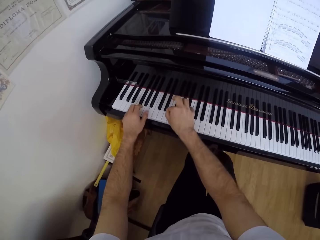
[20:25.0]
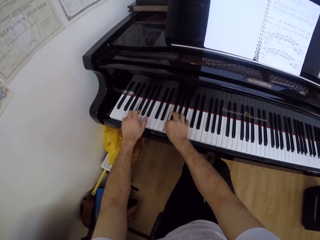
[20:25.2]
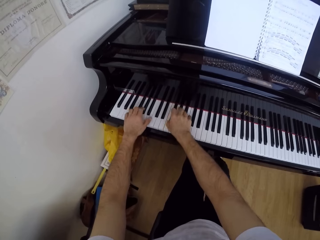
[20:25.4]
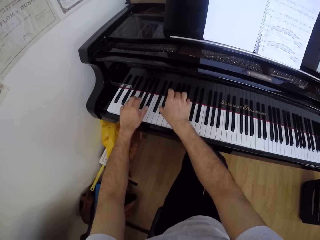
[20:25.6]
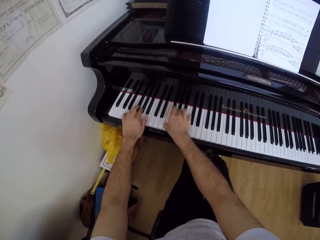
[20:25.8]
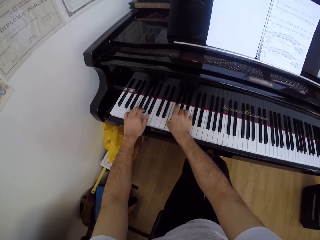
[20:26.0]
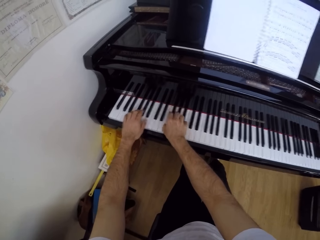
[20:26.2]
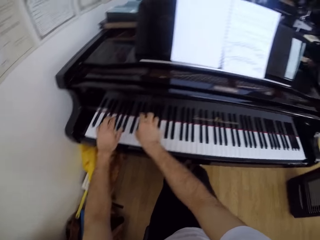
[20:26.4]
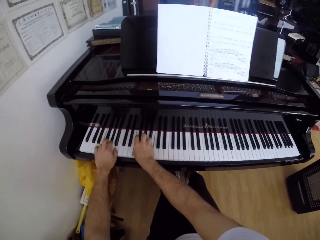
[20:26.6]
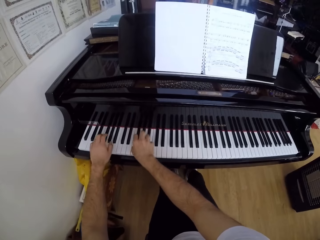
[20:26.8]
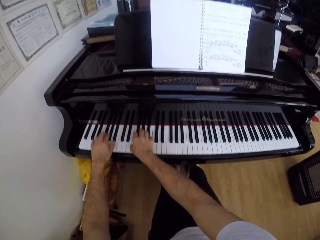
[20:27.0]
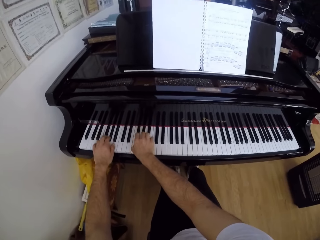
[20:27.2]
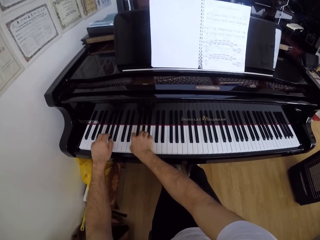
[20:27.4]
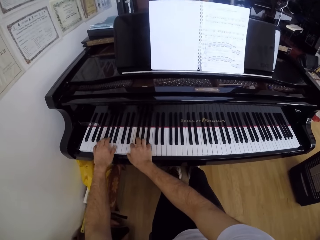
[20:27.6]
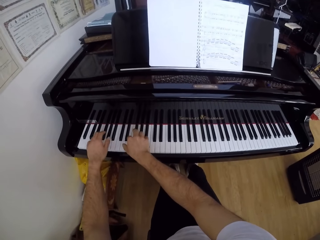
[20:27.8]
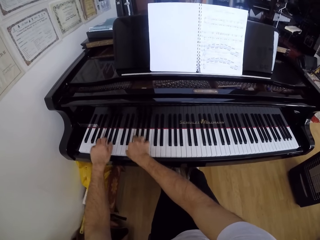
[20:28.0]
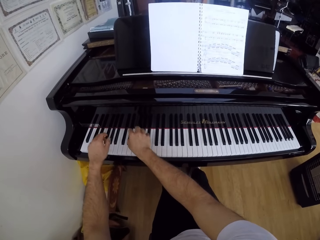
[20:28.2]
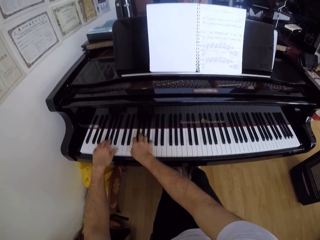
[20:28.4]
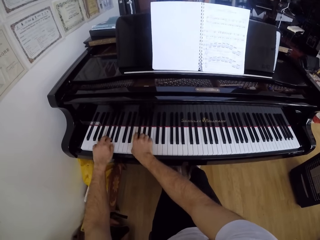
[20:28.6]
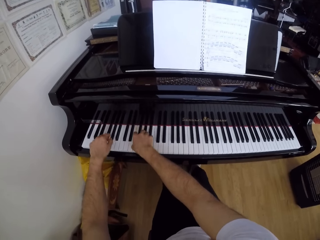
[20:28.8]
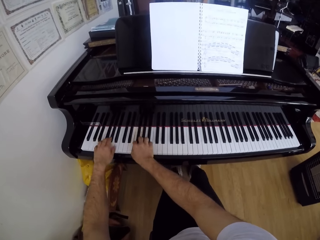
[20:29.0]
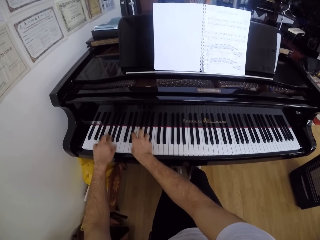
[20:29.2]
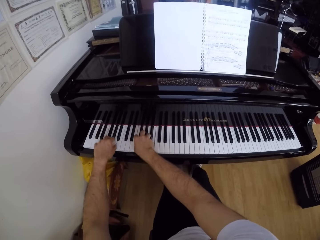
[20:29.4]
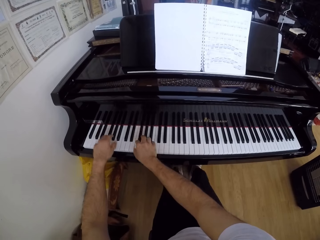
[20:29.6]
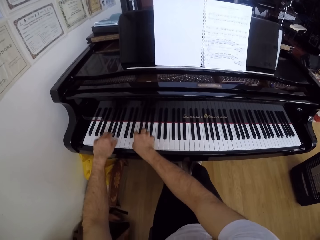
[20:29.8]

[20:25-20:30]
The camera wearer plays the piano with both hands.

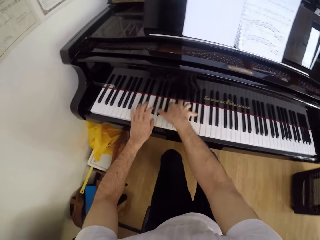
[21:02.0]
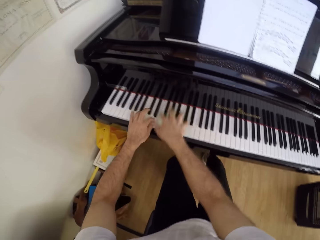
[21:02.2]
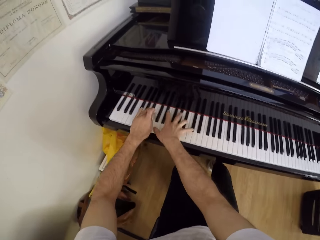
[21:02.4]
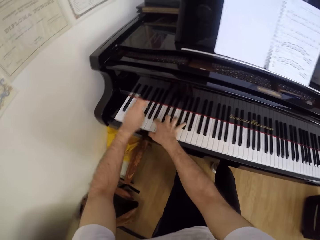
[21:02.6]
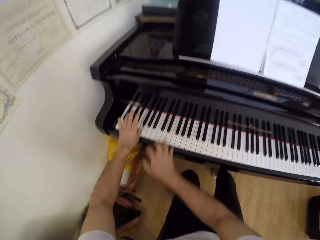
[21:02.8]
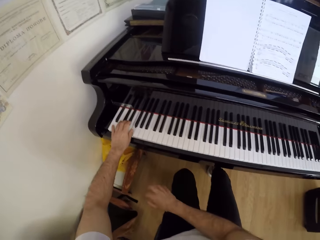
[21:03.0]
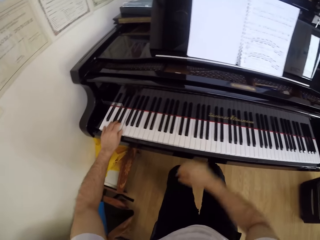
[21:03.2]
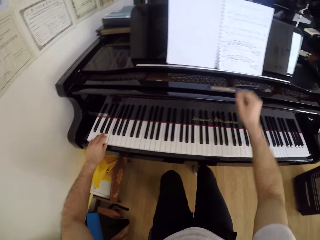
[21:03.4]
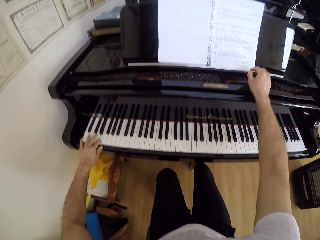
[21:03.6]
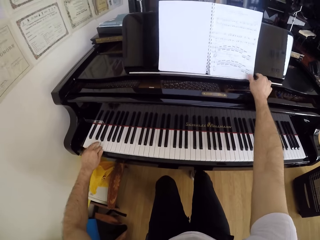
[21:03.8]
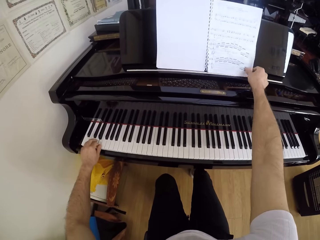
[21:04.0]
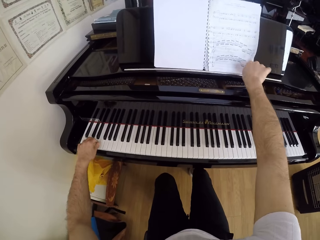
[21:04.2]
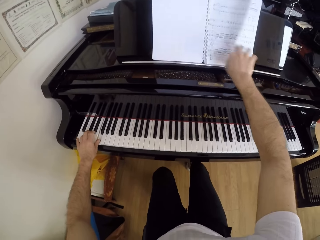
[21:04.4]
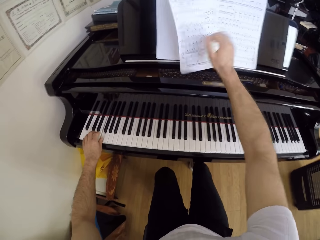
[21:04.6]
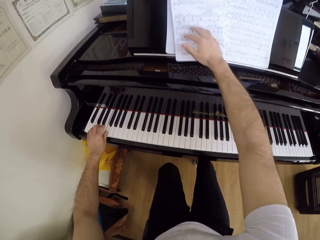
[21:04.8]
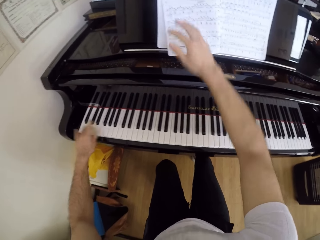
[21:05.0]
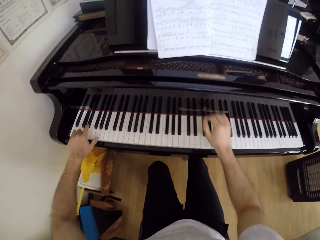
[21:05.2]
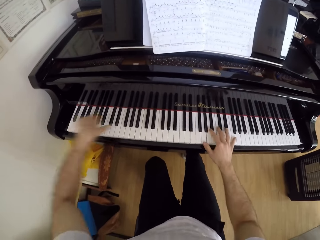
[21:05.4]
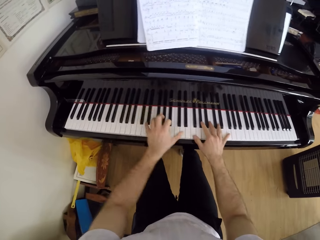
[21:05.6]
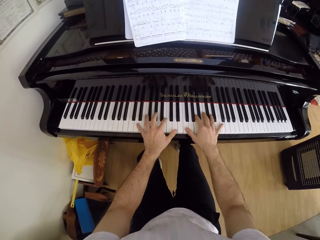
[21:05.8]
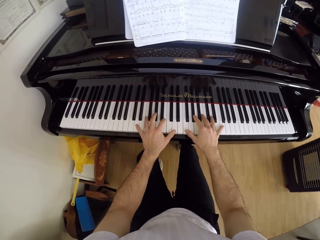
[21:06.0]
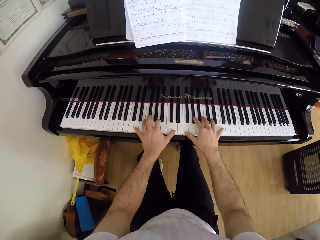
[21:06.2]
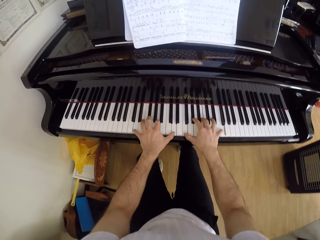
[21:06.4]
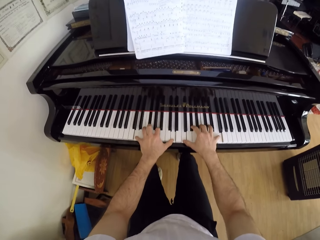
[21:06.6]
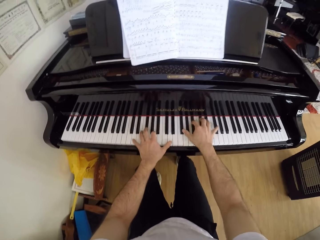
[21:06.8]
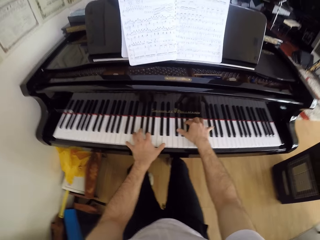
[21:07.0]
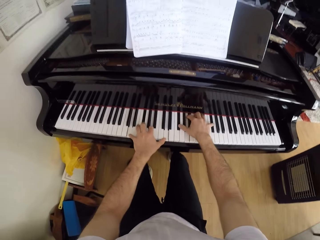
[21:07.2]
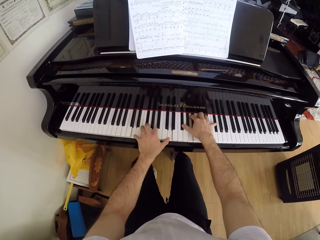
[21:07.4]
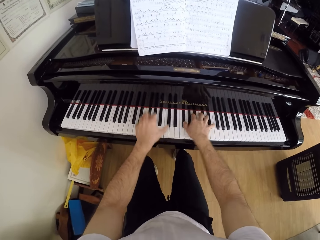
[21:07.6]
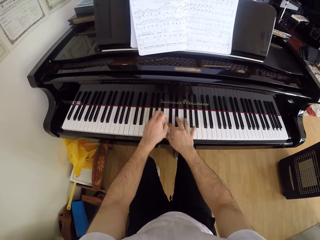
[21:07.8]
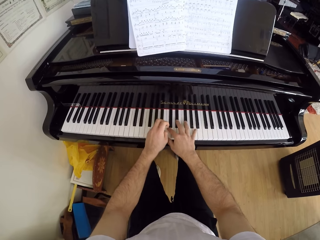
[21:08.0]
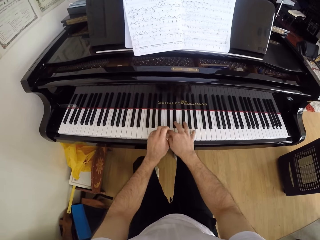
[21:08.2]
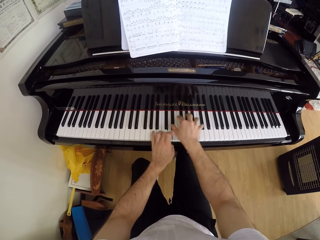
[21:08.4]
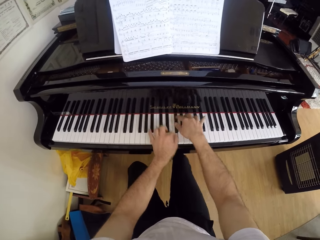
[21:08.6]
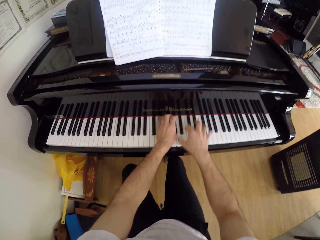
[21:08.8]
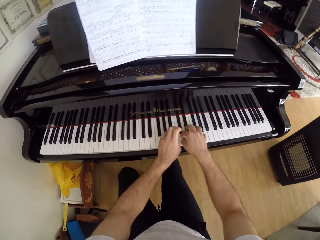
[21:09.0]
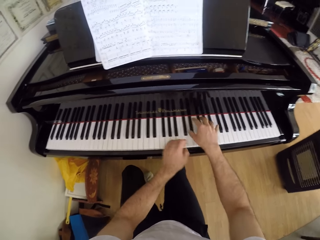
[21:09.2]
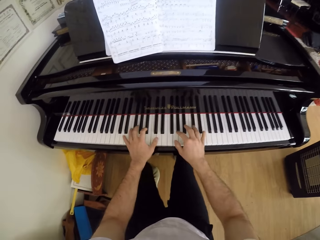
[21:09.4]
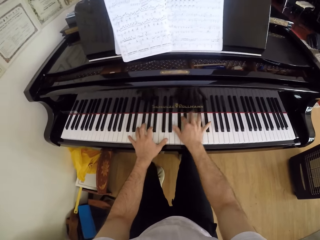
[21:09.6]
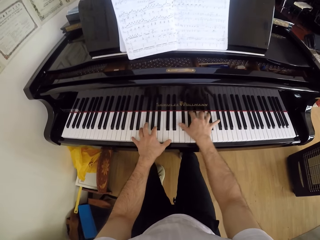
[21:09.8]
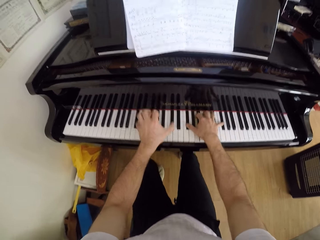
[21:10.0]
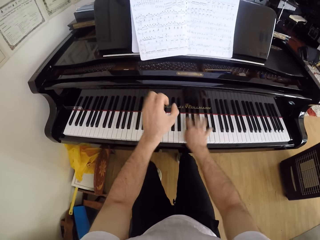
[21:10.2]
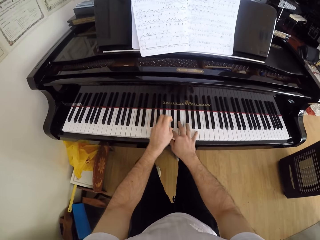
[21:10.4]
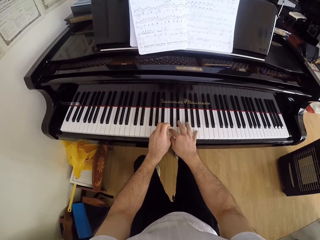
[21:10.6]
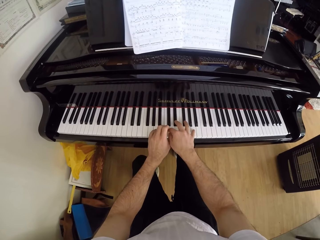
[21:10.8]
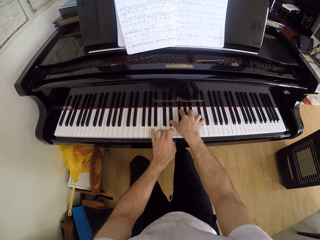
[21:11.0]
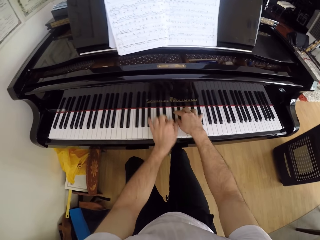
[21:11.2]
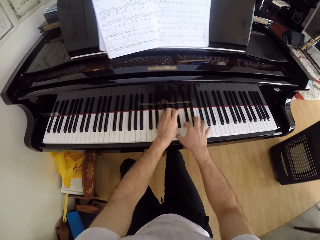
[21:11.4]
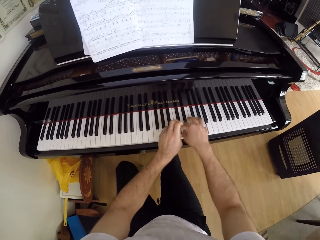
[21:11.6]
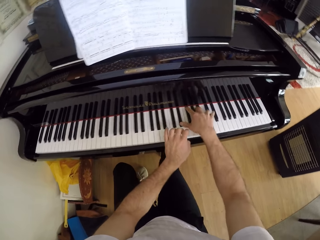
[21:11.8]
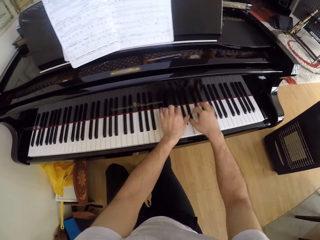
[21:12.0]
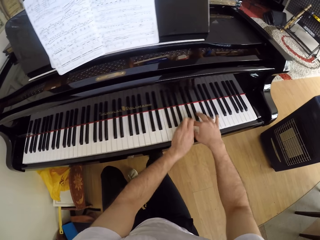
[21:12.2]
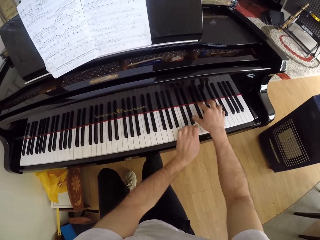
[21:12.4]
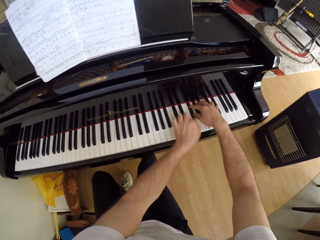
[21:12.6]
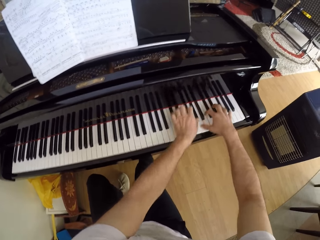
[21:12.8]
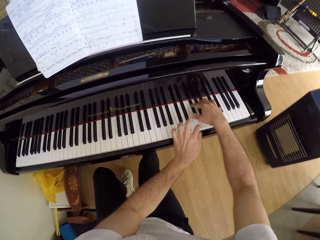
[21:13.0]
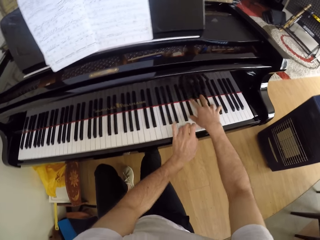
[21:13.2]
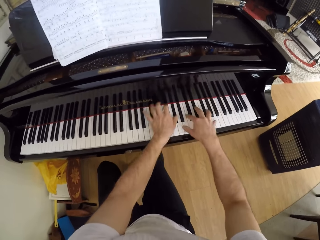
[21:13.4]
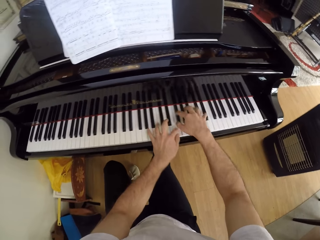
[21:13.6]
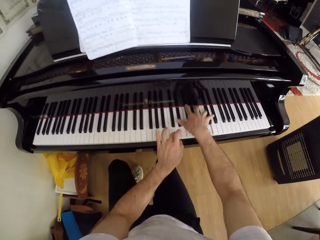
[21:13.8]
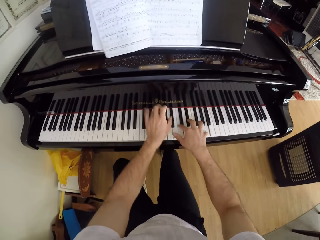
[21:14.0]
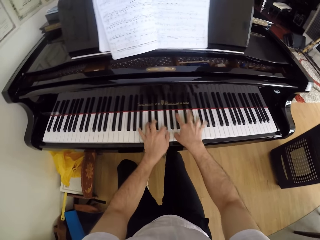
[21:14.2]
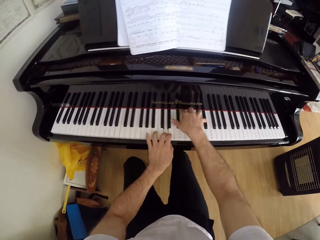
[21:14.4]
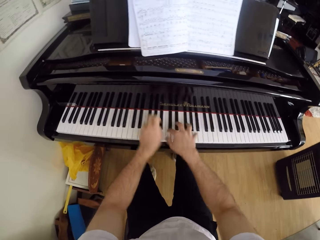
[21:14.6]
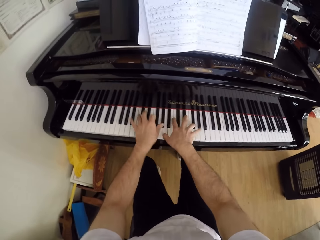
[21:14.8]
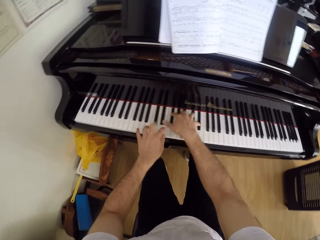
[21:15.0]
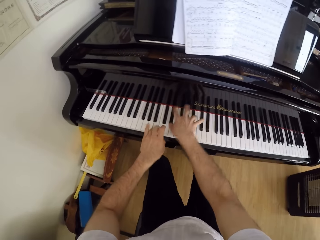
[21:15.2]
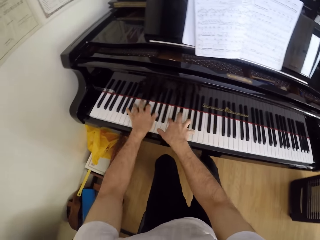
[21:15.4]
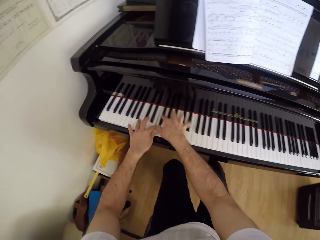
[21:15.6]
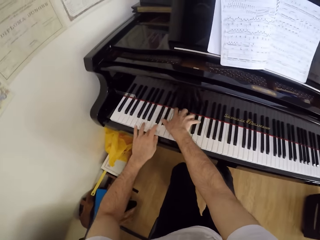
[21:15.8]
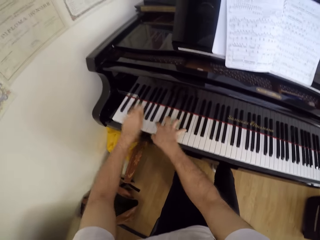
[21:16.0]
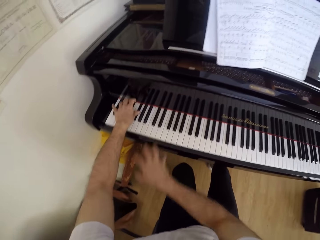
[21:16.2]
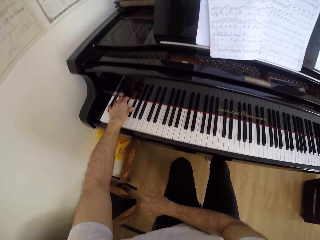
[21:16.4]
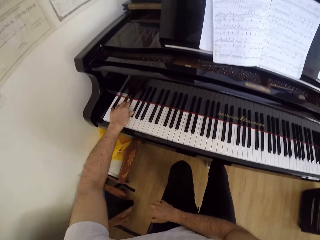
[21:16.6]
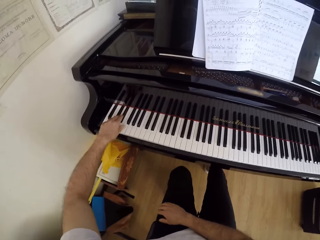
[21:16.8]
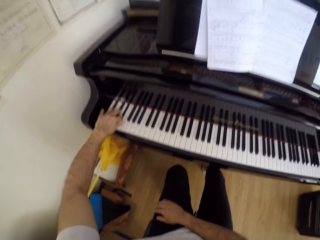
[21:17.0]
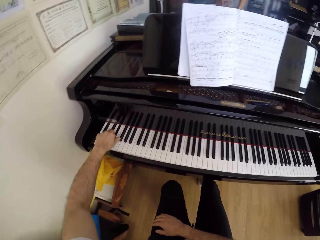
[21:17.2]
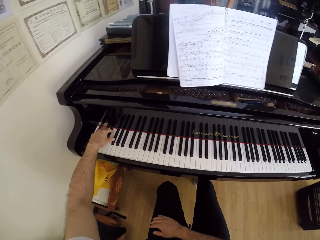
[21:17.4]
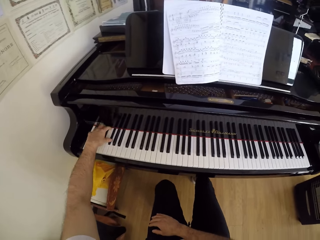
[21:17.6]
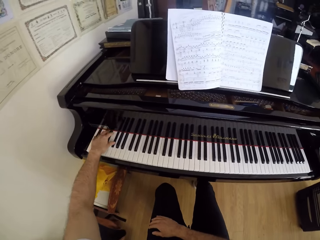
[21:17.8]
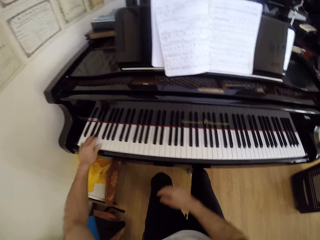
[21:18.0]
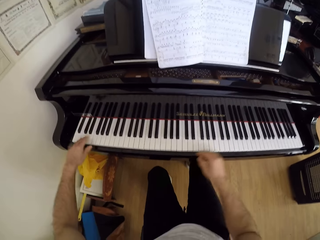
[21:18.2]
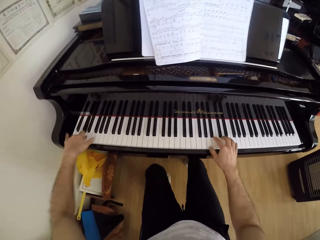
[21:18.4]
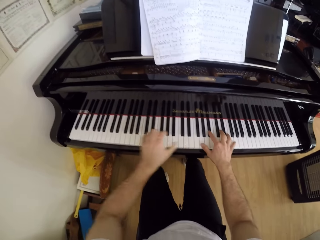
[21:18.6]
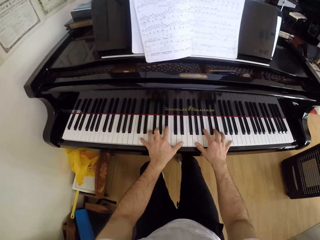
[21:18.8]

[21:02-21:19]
The camera wearer flips a page of a manuscript with his right hand. He plays the piano with both hands. He drops his right hand on his body. He plays the piano with his left hand. He plays the piano with both hands.
